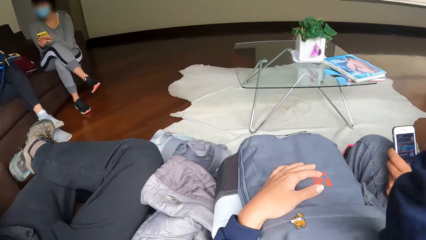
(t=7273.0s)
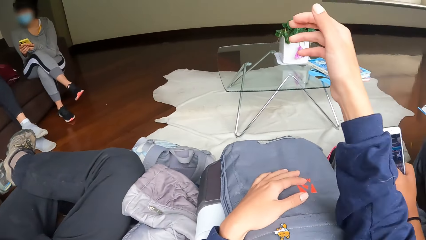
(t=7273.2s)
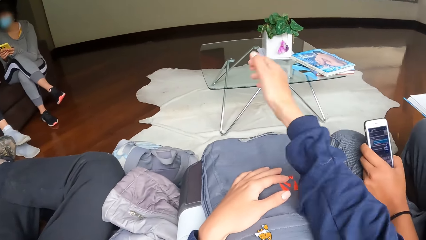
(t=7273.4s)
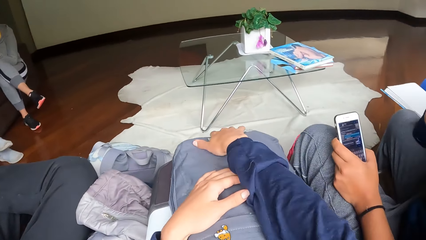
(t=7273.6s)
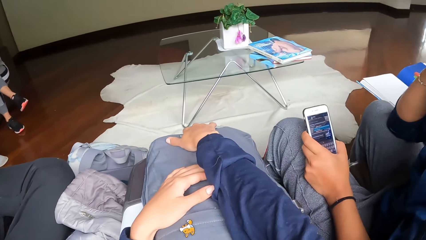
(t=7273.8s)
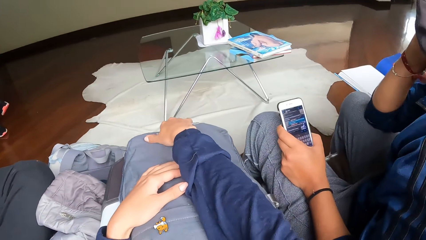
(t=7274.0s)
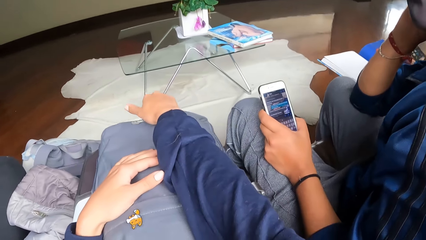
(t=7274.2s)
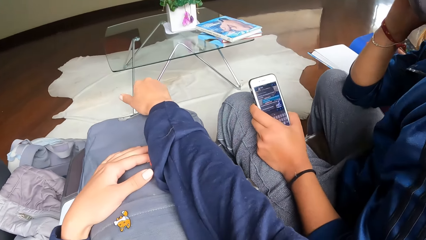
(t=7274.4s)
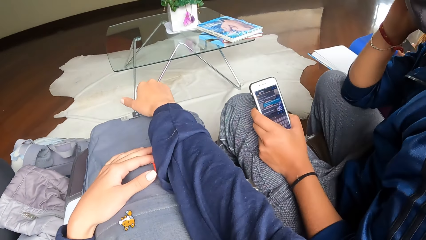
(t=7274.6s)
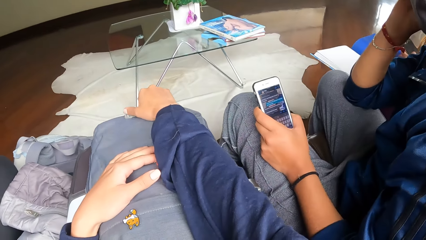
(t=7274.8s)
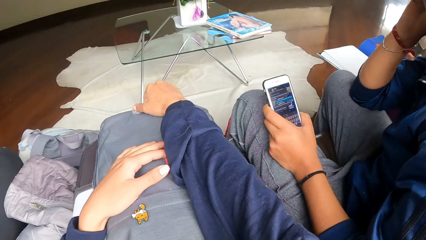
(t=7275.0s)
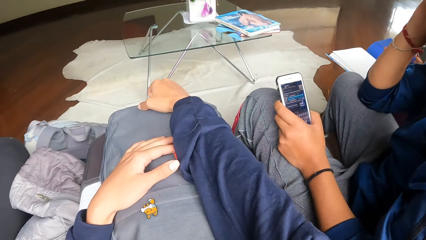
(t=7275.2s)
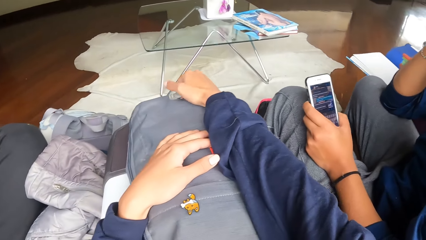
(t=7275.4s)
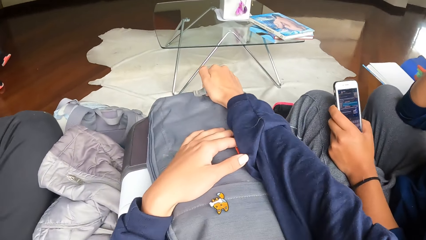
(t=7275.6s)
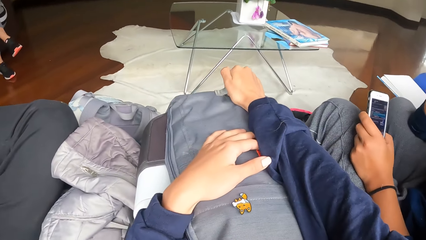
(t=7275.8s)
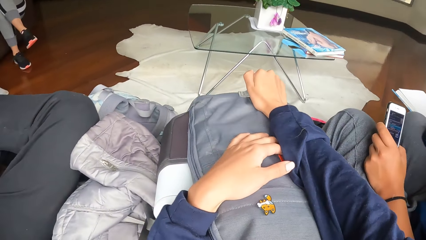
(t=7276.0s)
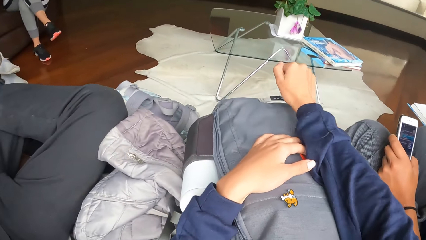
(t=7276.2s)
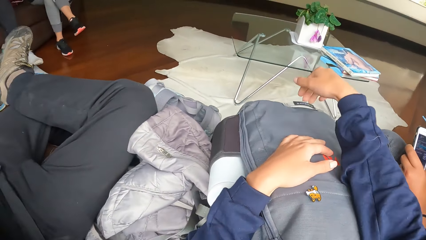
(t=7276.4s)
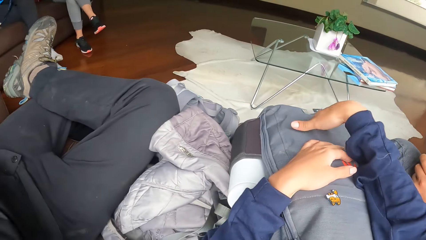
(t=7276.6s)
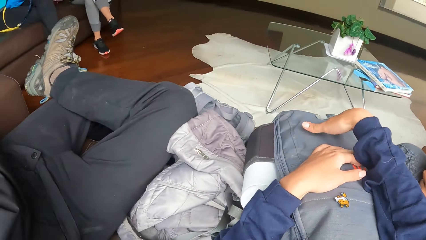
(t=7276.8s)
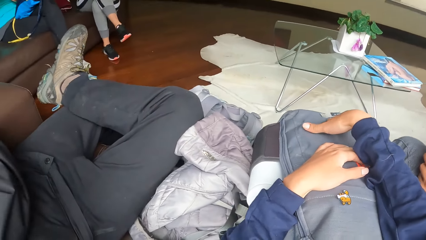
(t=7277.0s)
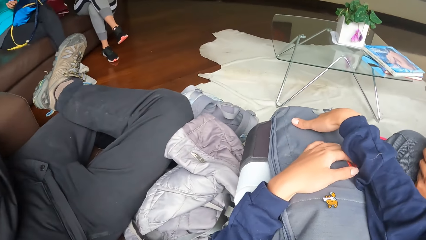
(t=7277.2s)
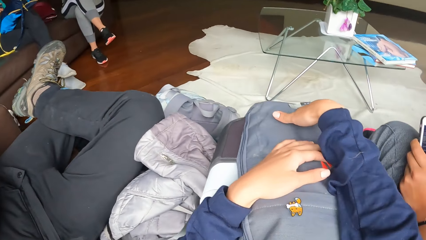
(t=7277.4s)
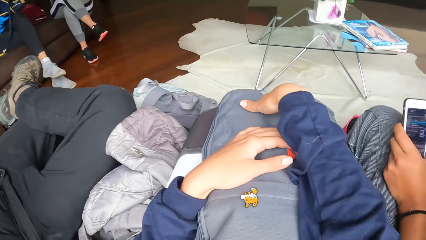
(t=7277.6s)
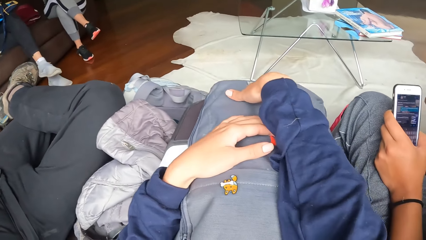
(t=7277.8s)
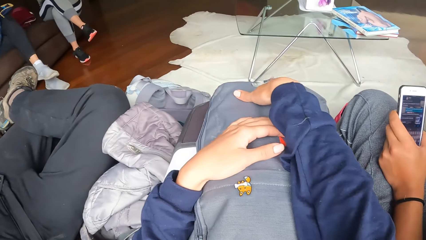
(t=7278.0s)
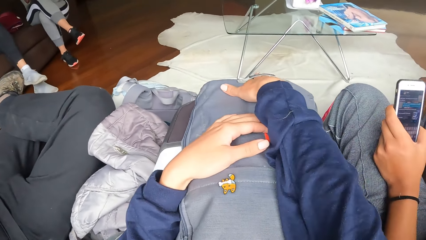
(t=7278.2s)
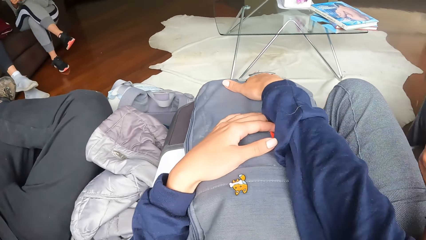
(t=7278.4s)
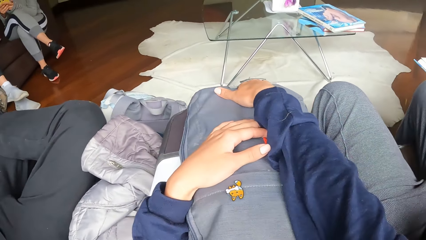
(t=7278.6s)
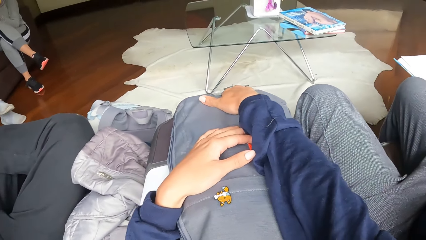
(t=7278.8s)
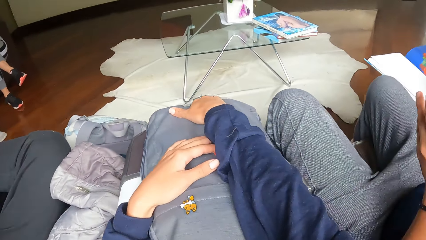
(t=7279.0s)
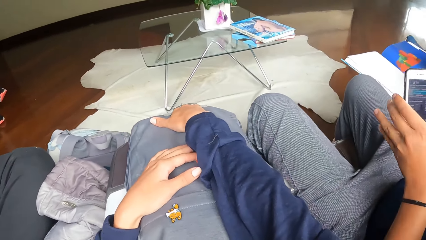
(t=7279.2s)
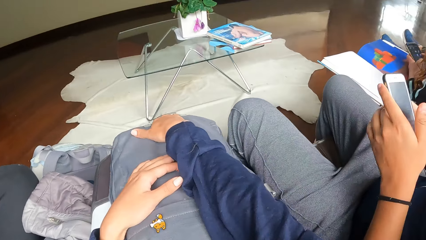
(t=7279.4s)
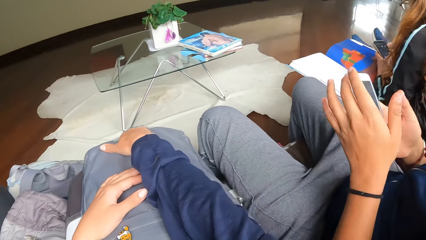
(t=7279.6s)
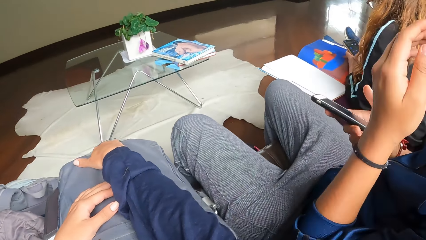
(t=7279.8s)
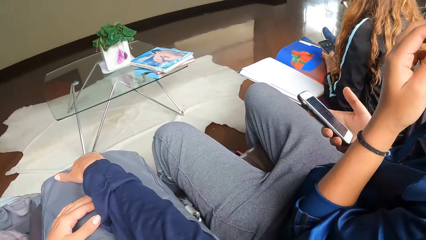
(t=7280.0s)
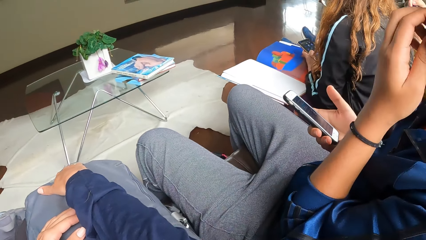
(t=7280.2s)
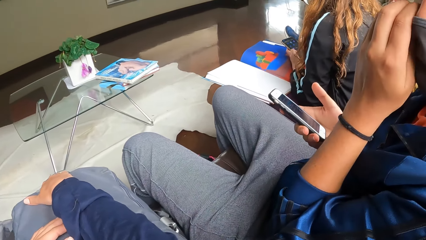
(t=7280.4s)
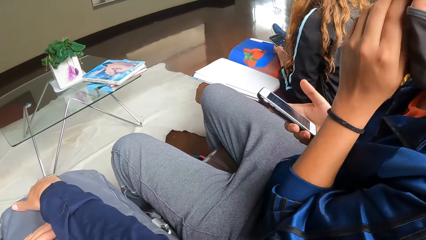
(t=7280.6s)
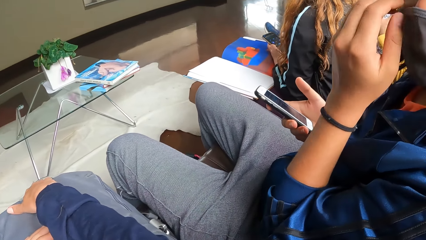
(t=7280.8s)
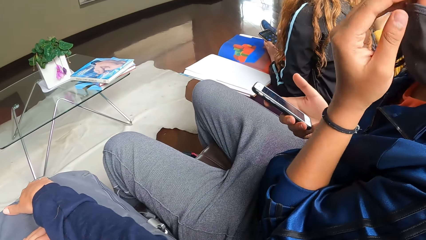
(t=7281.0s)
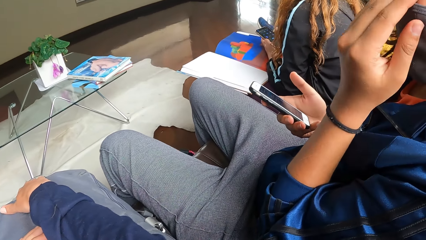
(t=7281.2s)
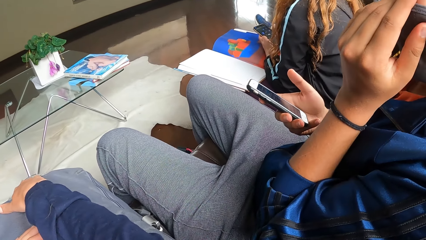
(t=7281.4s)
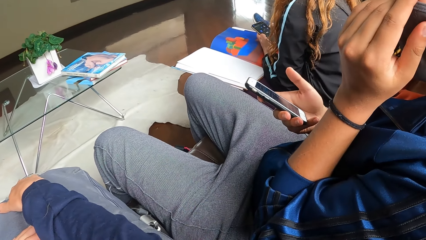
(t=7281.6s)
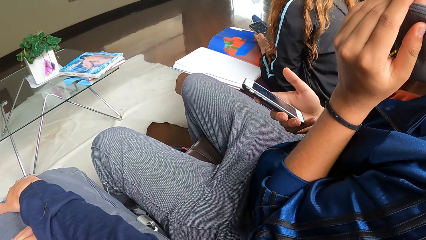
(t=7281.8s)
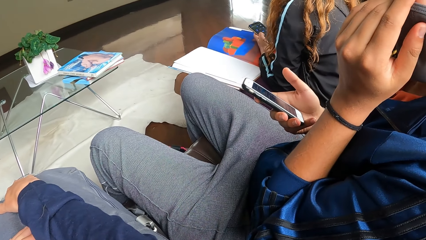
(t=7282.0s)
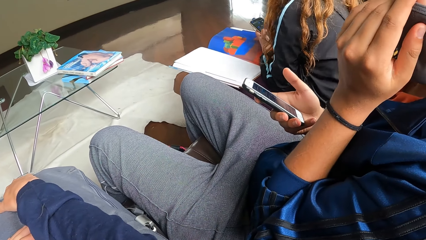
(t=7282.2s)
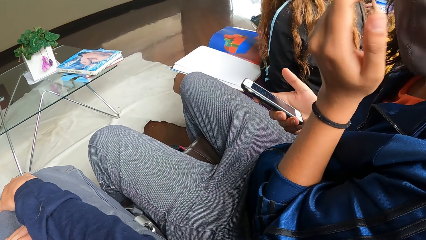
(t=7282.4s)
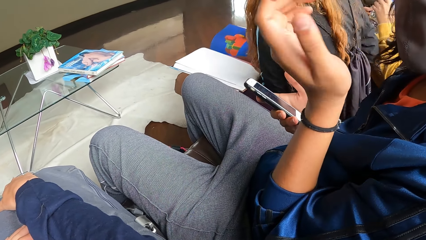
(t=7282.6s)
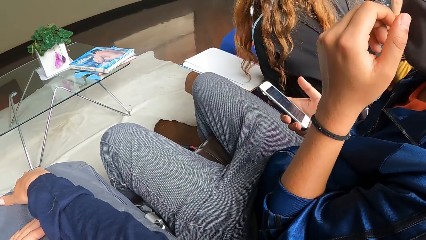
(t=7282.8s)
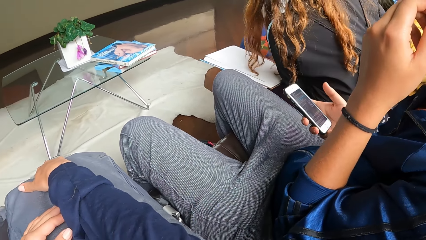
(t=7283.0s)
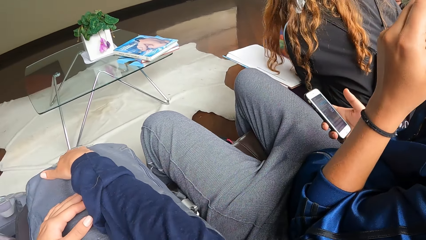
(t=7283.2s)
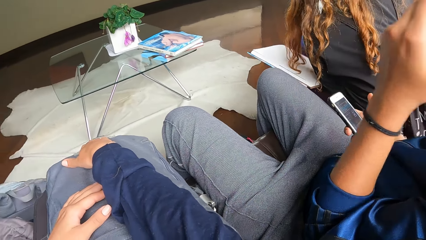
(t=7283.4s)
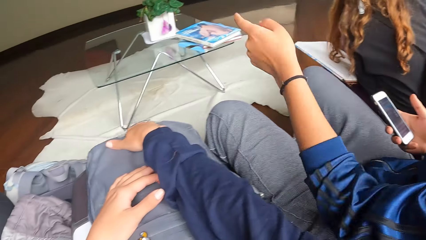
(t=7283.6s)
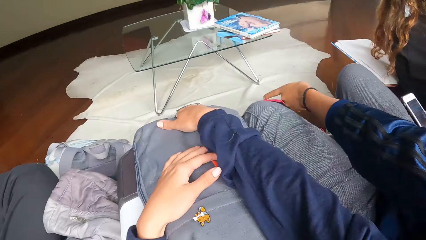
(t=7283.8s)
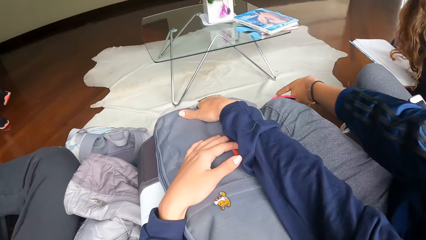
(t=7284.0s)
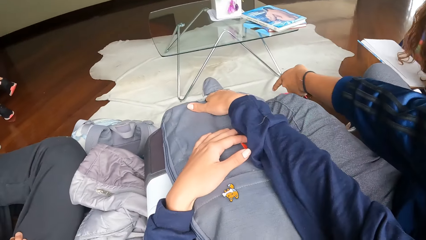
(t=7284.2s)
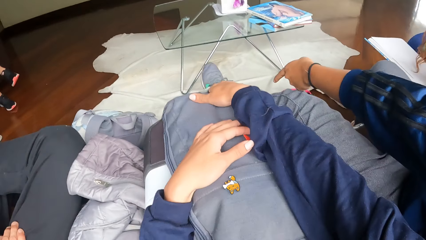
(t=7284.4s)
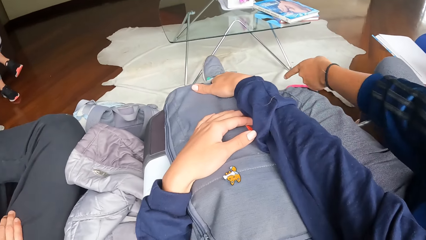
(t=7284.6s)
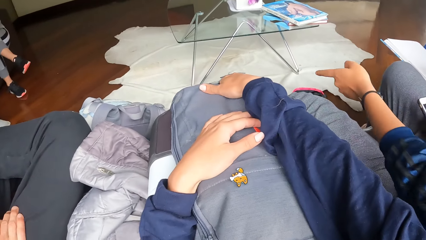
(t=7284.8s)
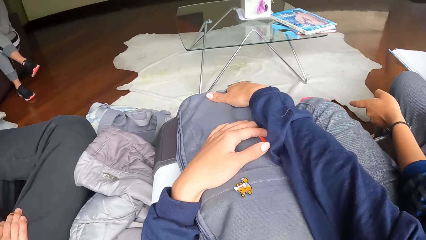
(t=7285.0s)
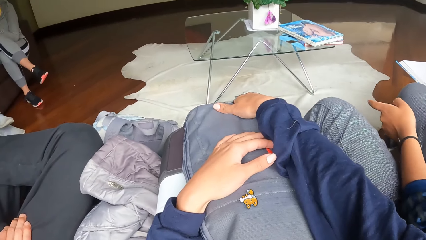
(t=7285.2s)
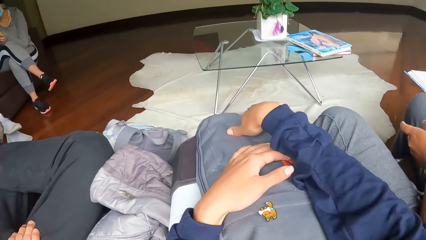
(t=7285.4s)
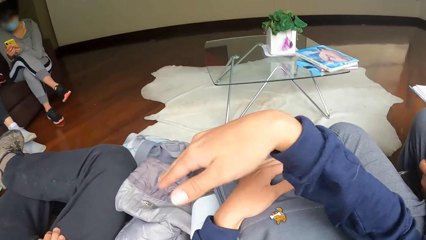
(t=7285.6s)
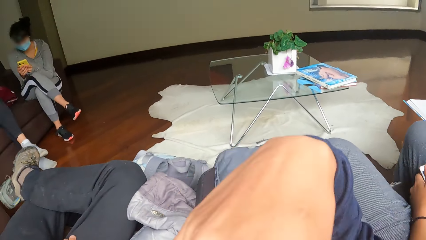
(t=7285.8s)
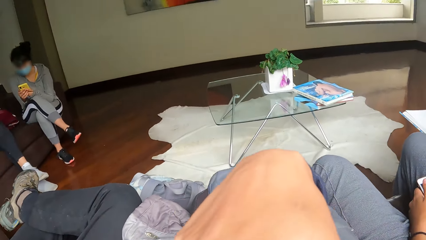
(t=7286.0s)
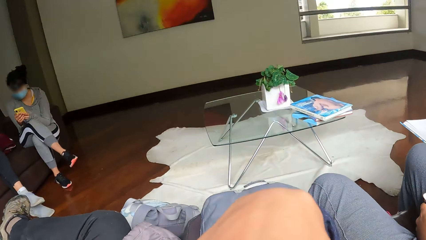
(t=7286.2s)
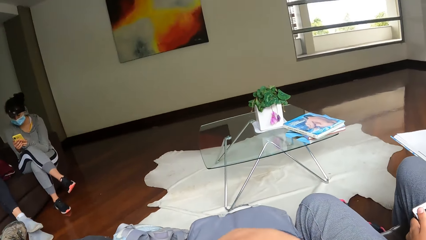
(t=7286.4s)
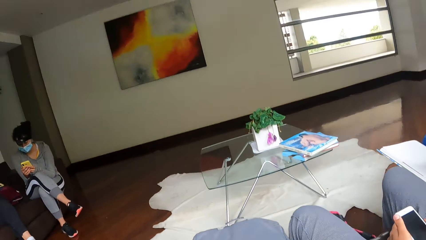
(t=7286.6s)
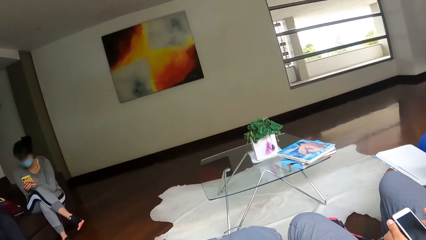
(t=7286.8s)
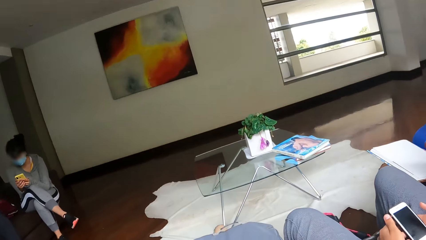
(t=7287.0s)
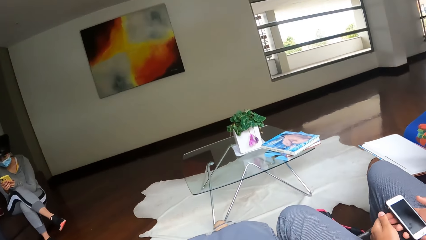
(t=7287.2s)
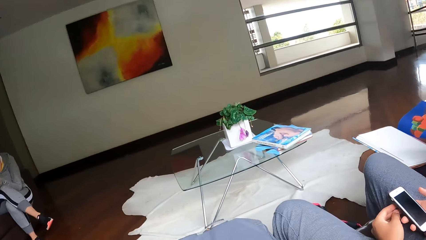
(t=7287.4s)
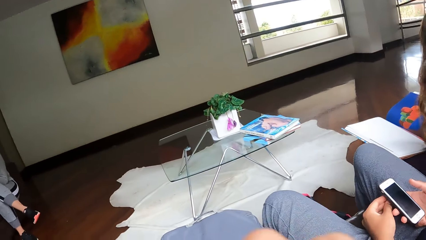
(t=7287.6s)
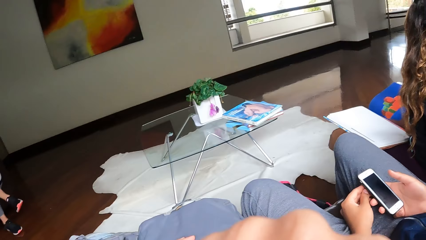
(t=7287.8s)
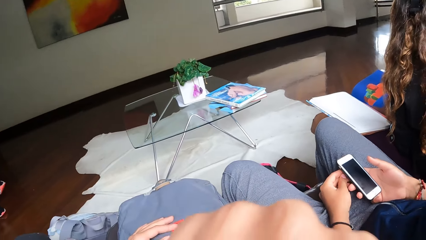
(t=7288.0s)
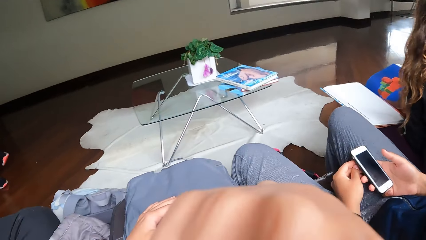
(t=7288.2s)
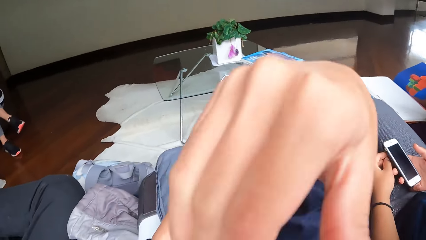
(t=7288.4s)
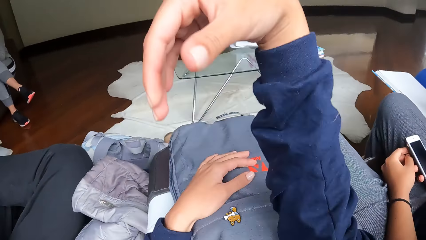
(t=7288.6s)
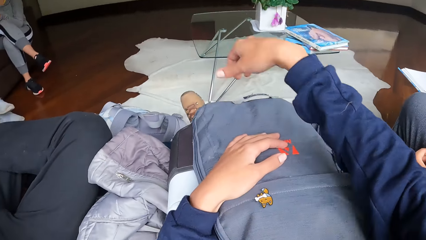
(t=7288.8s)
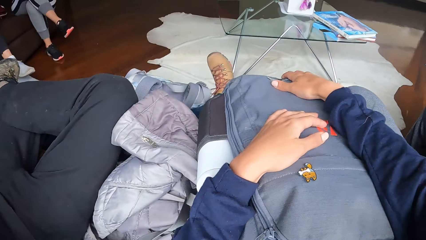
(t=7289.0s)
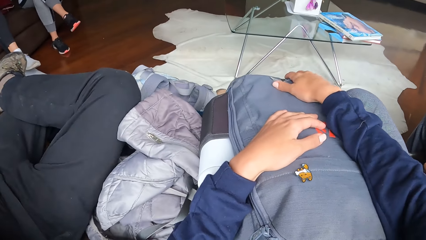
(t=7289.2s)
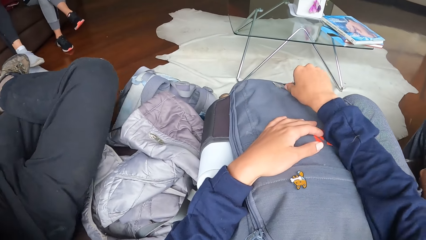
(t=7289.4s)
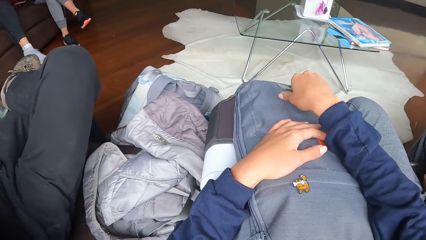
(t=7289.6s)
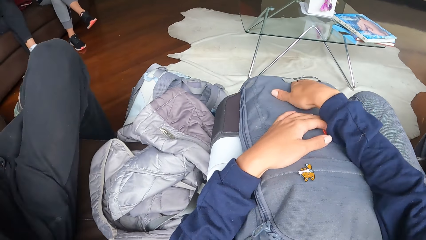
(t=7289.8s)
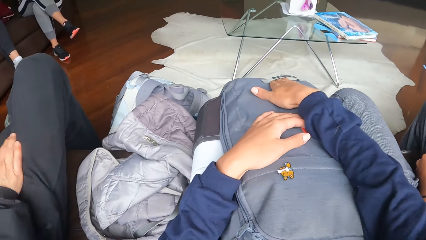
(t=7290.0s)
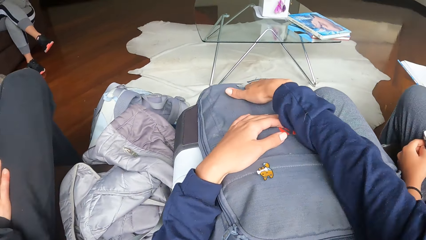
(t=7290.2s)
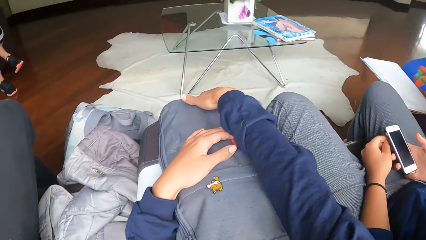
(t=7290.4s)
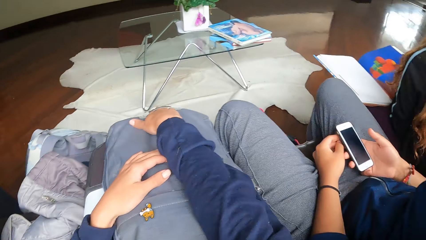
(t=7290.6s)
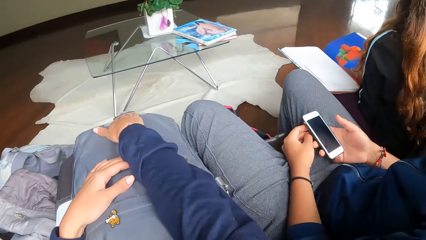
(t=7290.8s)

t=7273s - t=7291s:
The camera wearer places his right hand on the bag. A man touches his face with his left hand. The camera wearer places his right hand on the bag.
